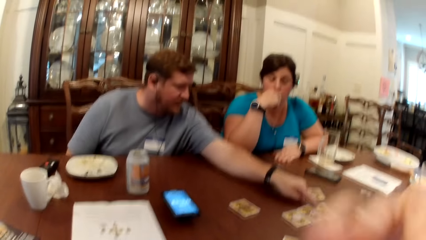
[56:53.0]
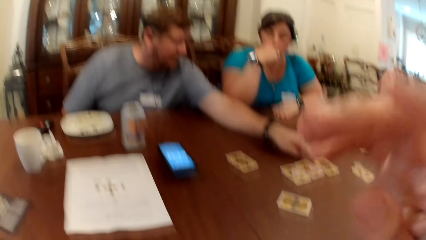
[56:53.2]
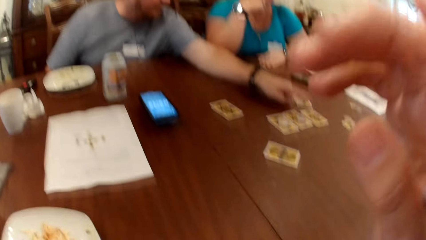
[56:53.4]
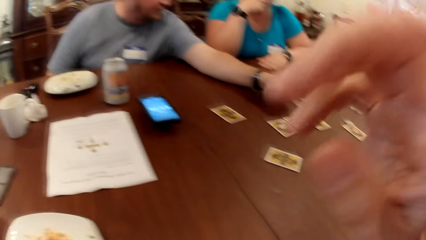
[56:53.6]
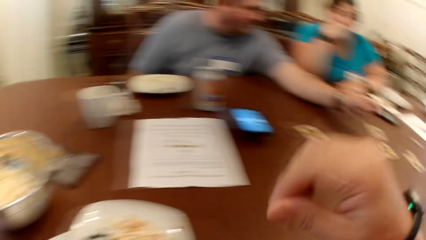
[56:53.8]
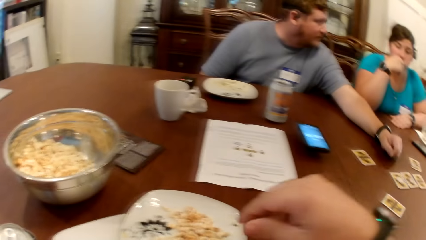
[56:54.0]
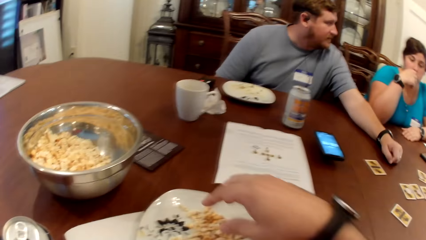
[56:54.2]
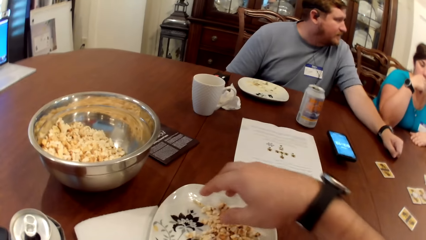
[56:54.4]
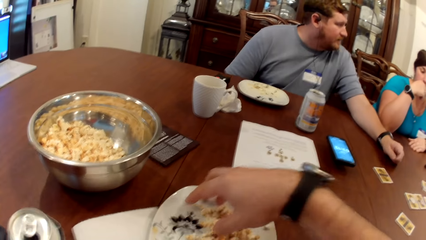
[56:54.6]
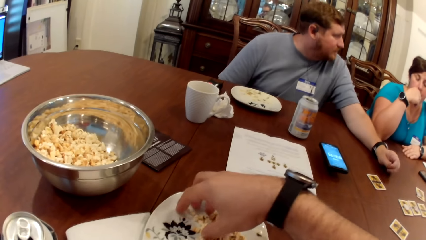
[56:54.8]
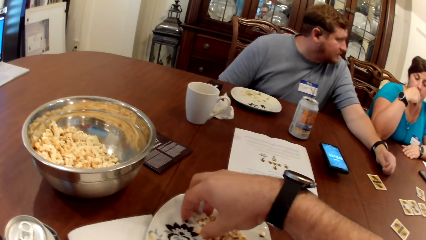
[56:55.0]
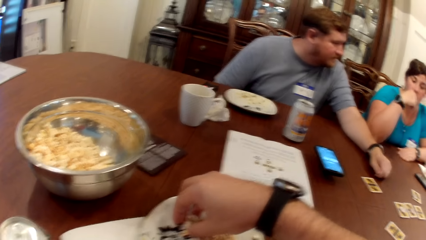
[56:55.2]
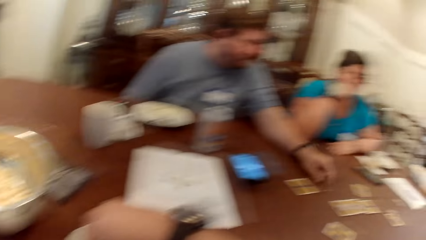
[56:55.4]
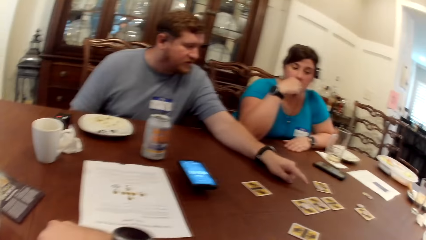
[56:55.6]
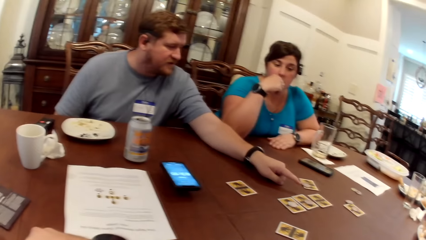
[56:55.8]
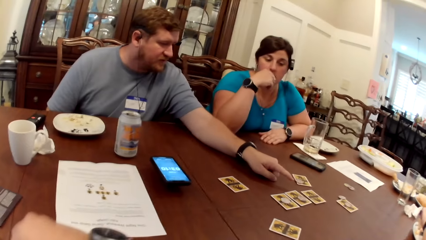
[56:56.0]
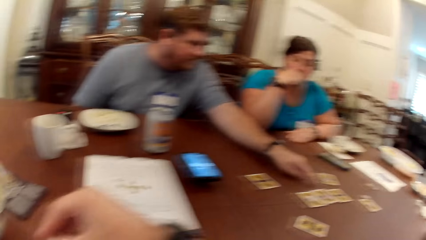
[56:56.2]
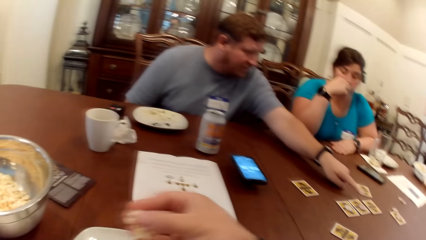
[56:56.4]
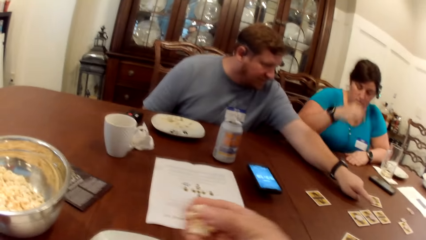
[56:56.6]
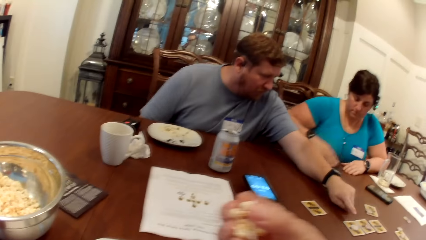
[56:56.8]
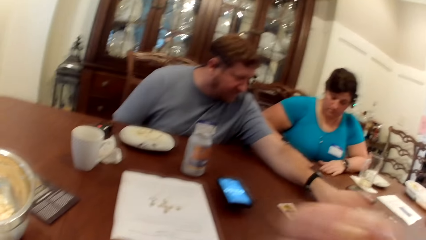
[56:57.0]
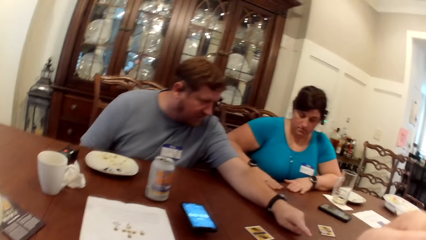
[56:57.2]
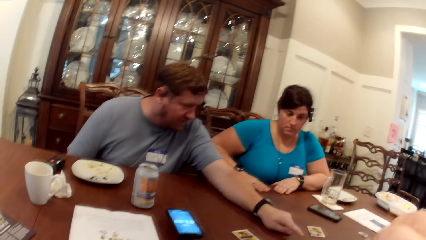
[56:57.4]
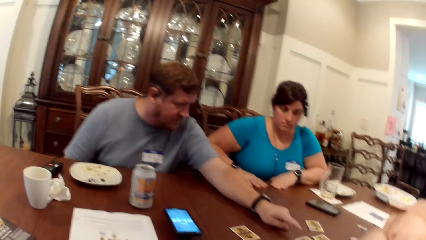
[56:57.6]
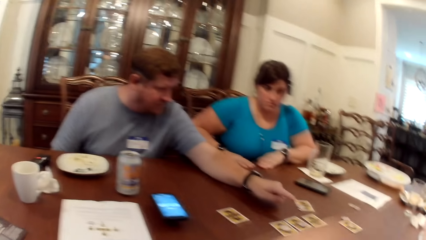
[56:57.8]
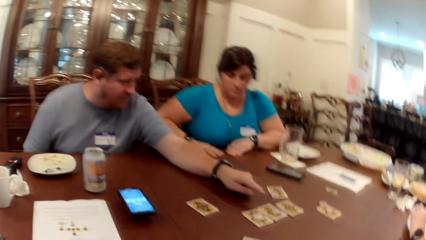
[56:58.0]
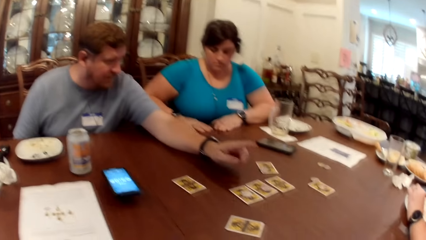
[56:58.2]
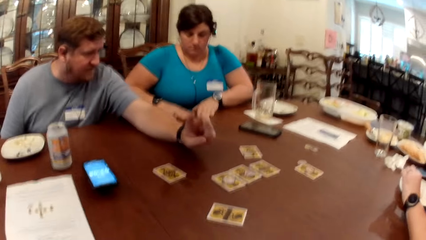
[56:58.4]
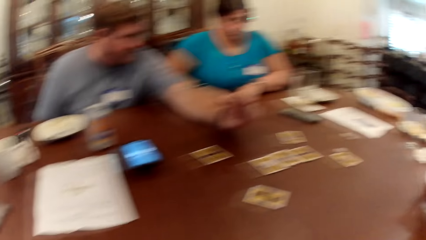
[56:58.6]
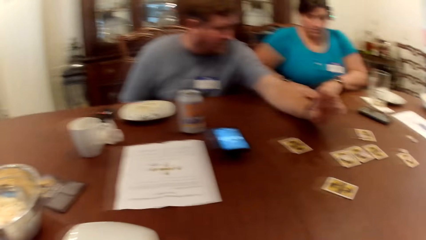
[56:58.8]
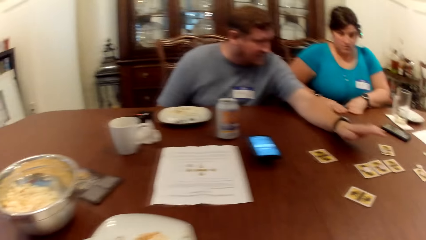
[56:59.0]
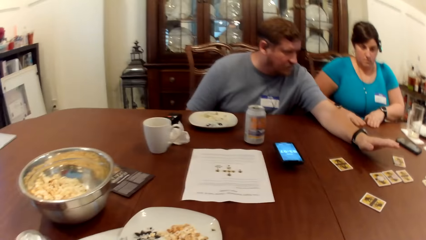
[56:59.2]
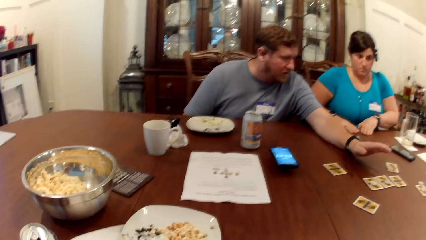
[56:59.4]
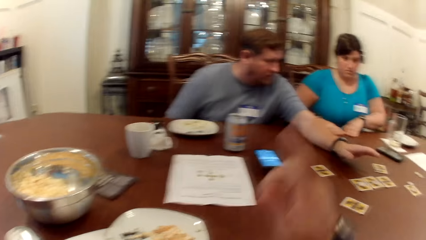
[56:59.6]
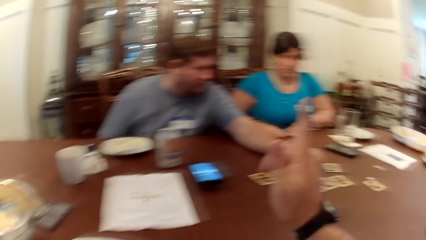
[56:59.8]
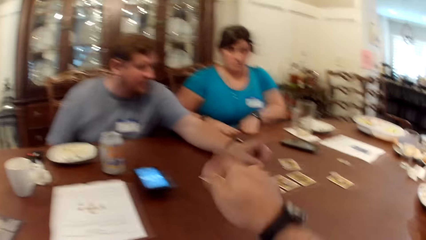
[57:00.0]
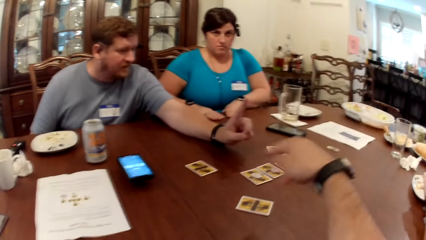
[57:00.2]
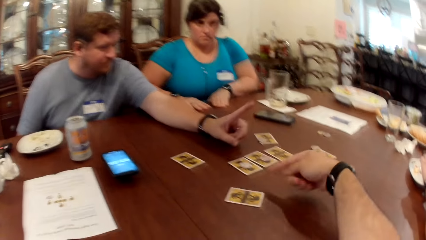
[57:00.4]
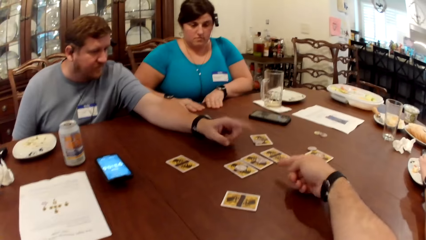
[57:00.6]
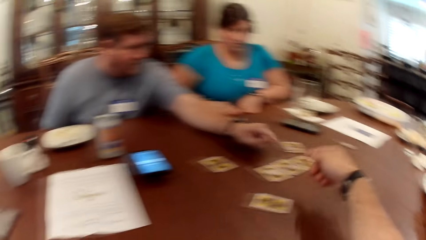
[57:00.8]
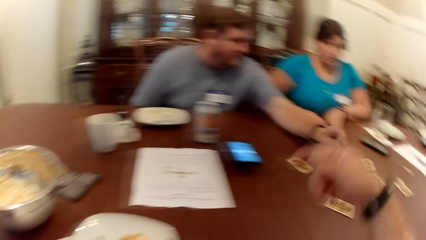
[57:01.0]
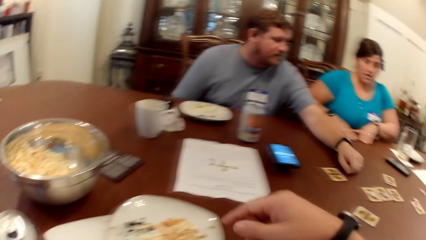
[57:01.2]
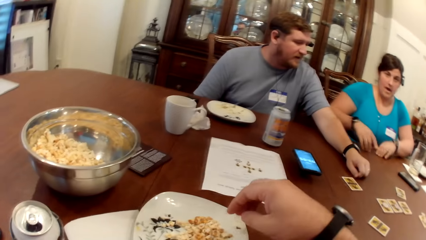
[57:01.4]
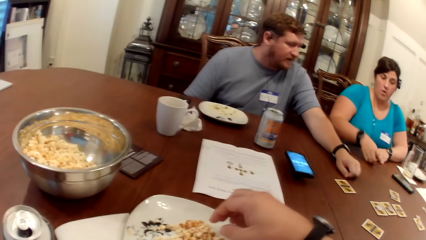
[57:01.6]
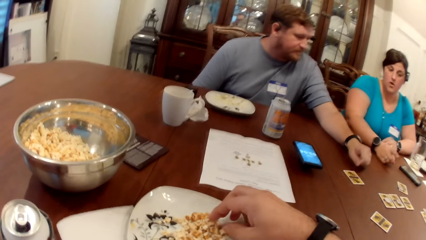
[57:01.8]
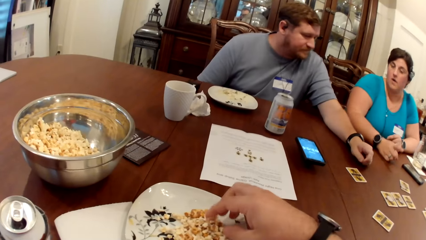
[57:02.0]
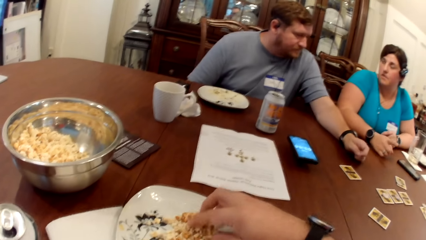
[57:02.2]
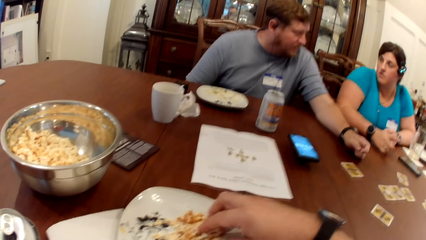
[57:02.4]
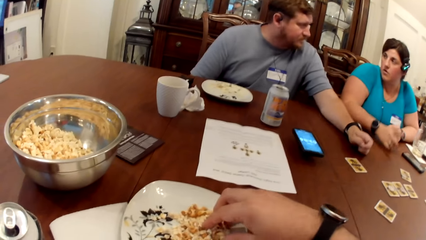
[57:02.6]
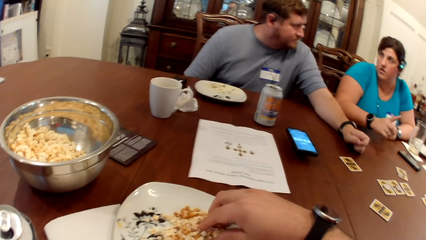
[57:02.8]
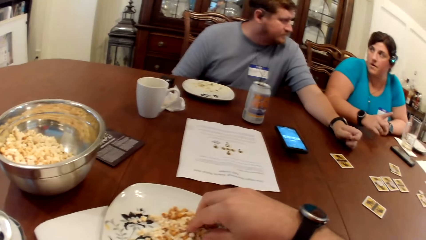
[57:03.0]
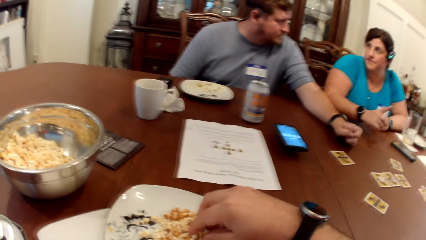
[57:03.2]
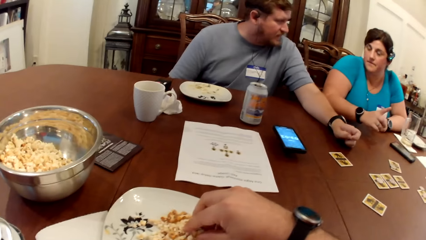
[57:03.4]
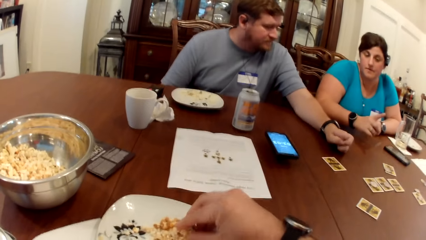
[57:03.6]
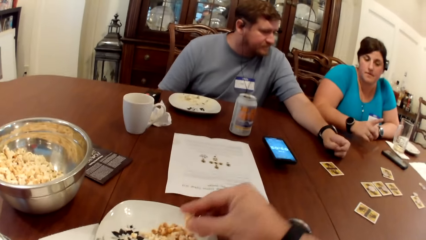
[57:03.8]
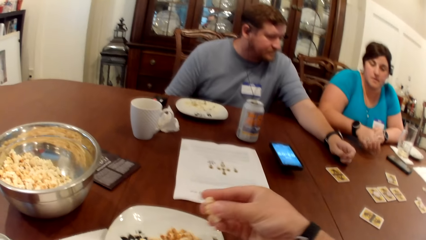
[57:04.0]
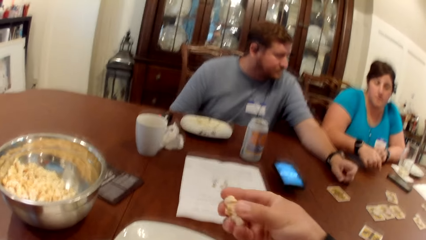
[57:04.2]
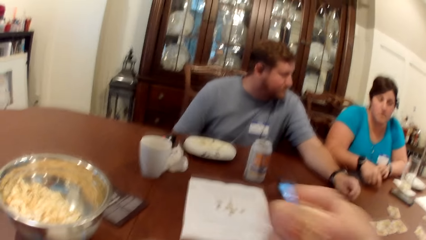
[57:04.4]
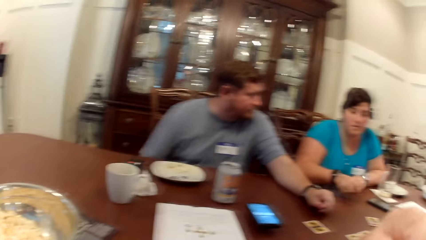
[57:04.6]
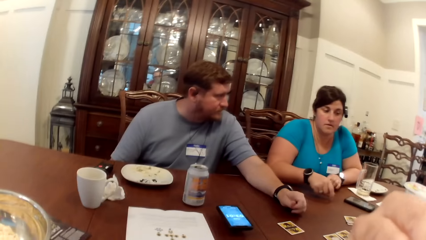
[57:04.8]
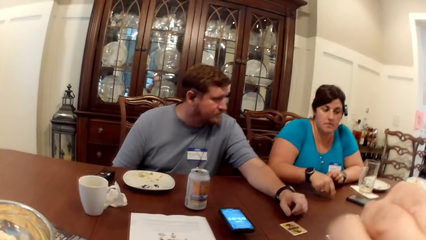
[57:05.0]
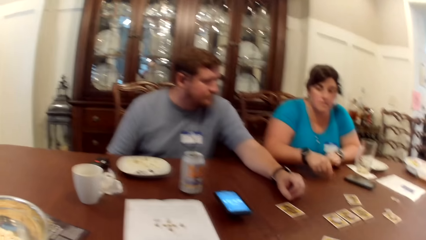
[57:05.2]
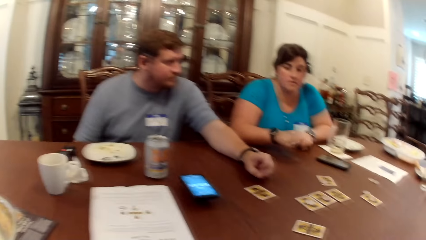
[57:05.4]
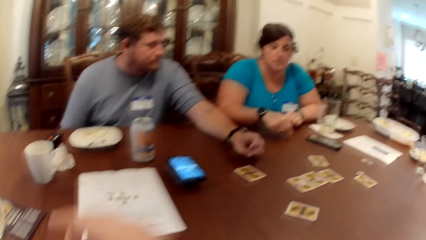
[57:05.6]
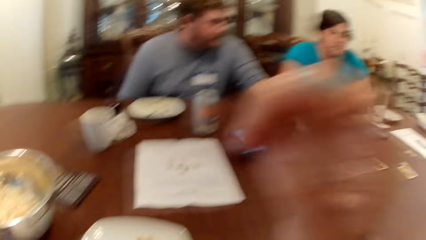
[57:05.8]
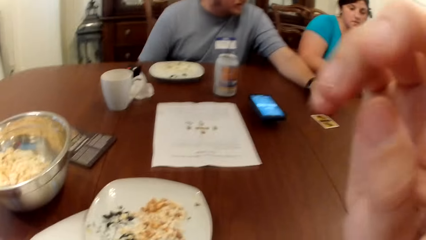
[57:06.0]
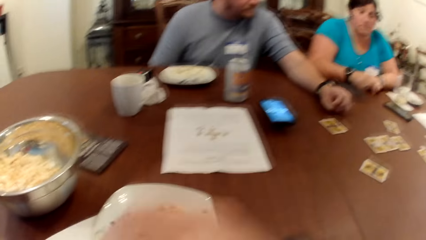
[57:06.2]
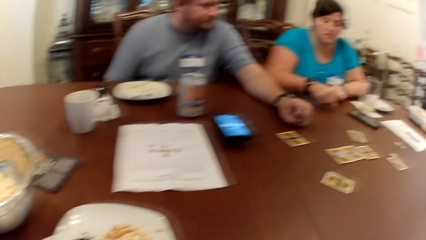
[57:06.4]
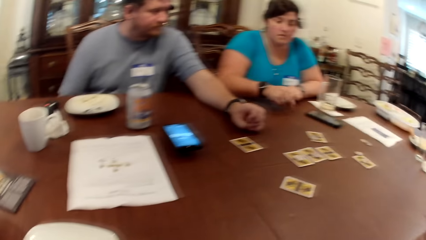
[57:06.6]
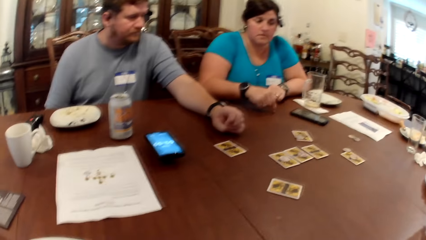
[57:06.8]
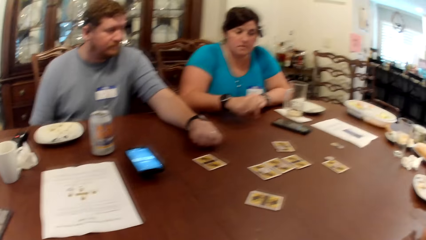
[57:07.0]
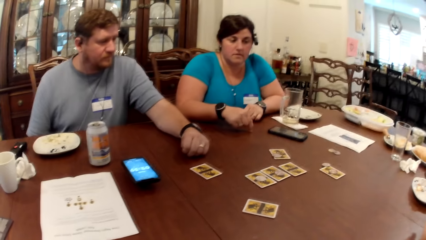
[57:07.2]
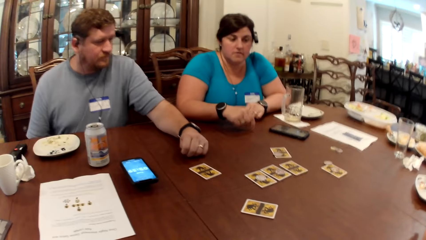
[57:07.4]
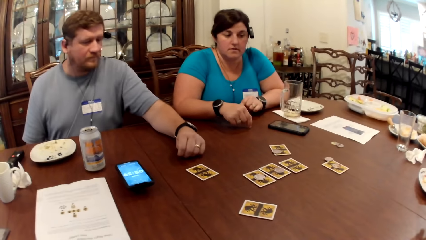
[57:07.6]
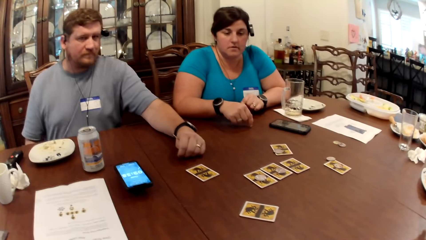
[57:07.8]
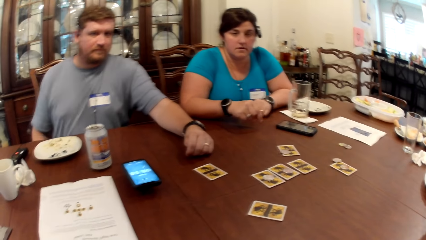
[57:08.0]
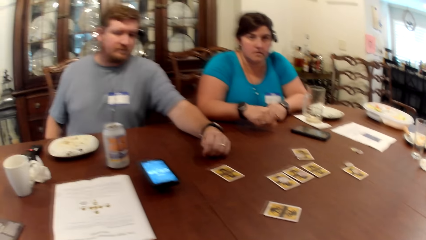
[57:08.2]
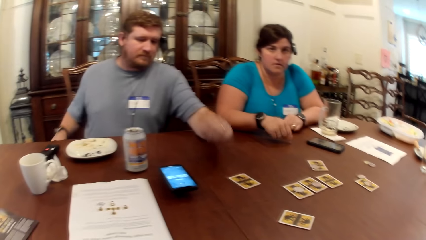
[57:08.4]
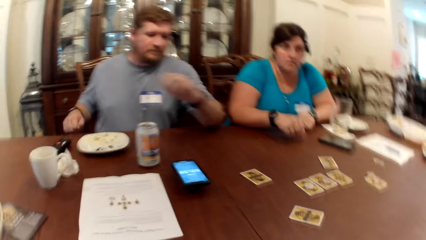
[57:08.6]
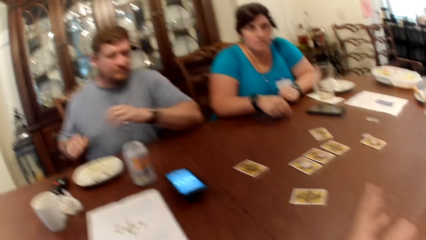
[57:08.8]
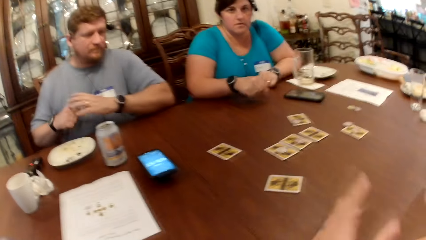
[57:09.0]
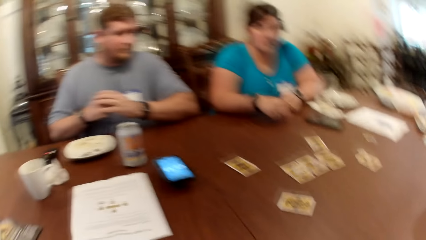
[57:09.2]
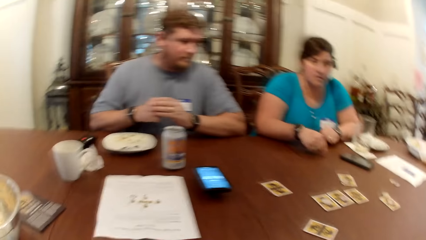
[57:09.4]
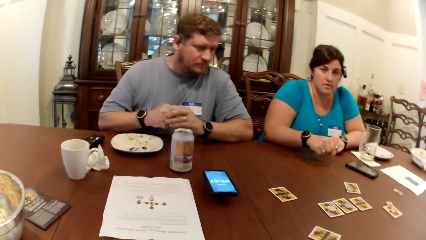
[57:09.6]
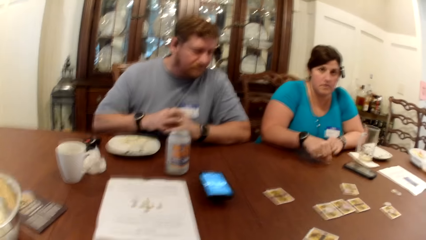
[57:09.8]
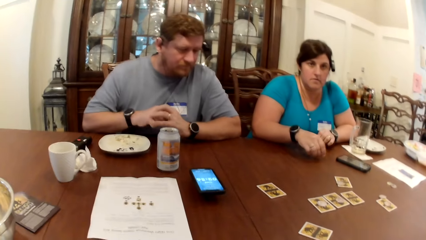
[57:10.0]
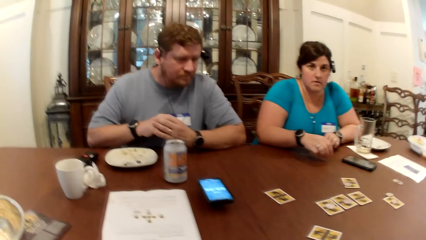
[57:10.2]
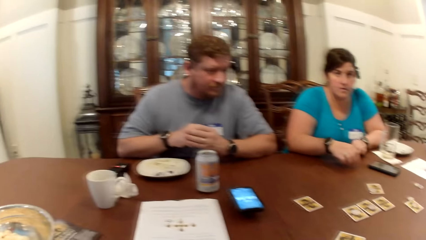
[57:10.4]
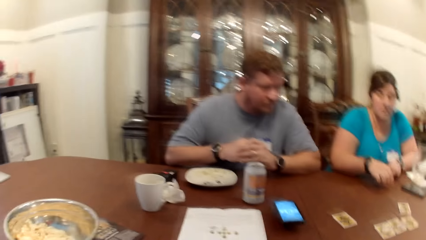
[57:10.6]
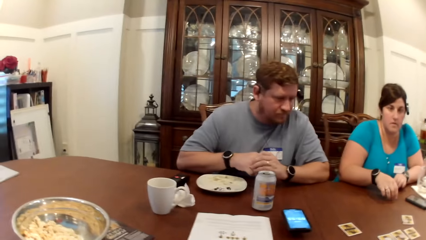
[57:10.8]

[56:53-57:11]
The camera wearer scoops the popcorn inside the plate. A woman converses with someone. The camera wearer converses and points at the cards on top of the table. The woman converses with someone. The camera wearer scoops the popcorn in the plate. They look around. They converse.
